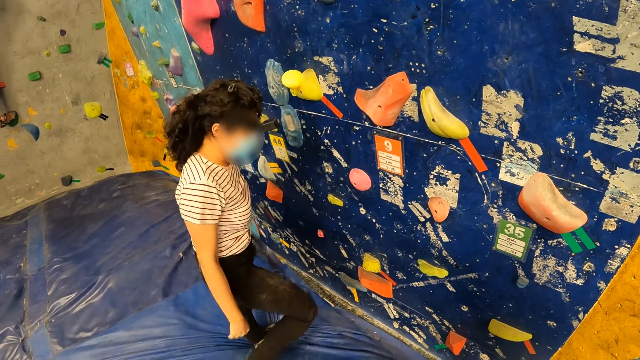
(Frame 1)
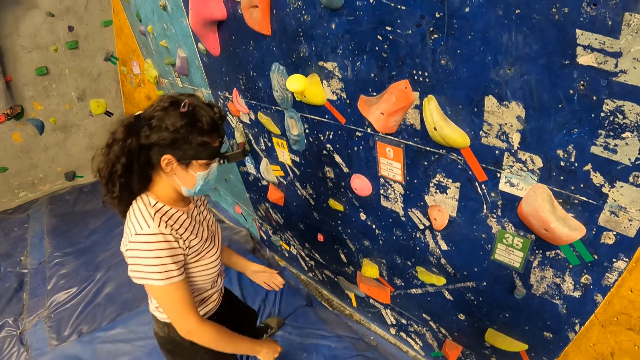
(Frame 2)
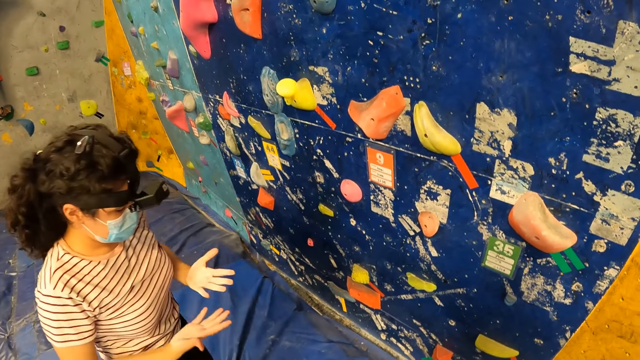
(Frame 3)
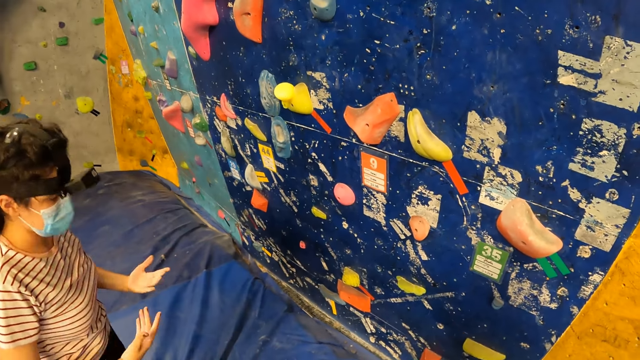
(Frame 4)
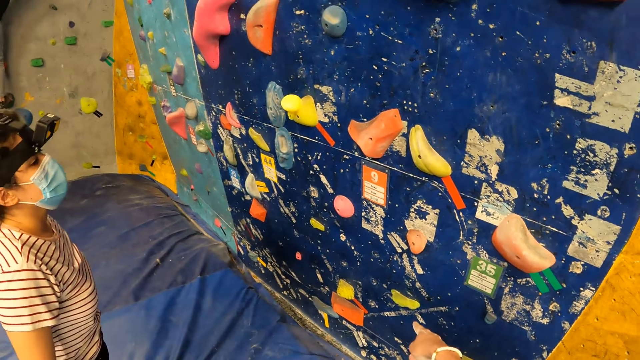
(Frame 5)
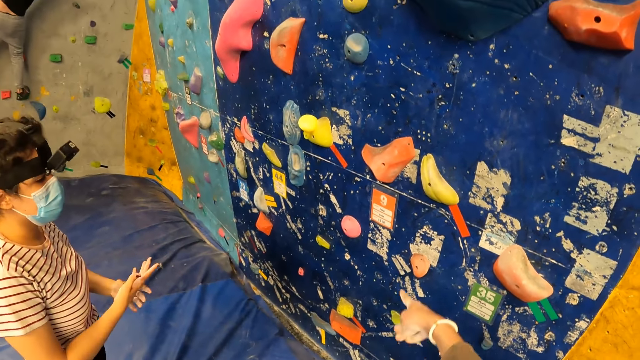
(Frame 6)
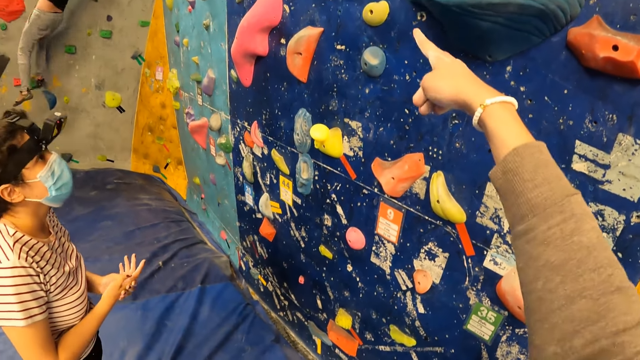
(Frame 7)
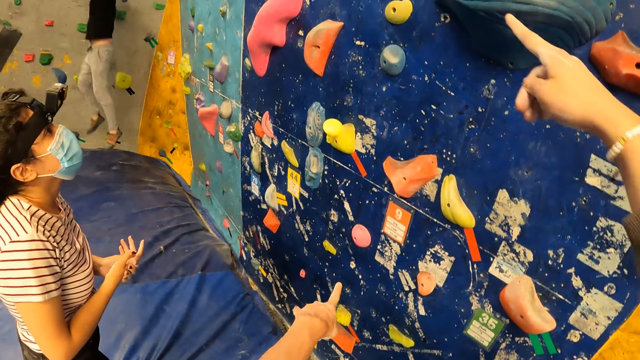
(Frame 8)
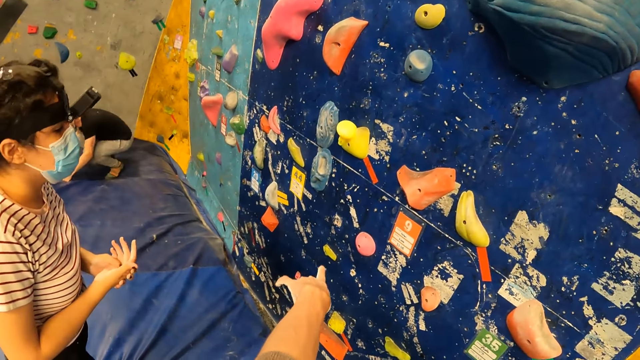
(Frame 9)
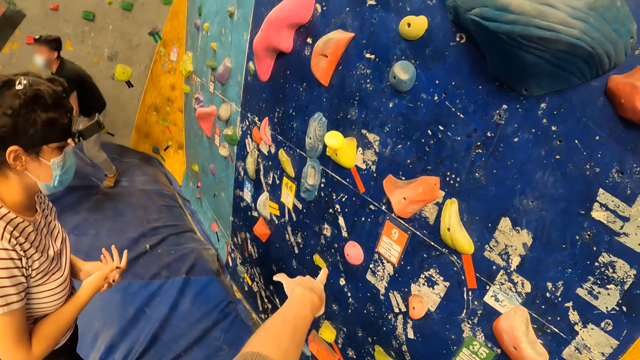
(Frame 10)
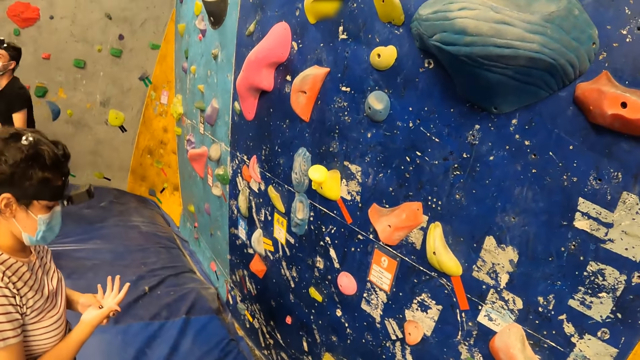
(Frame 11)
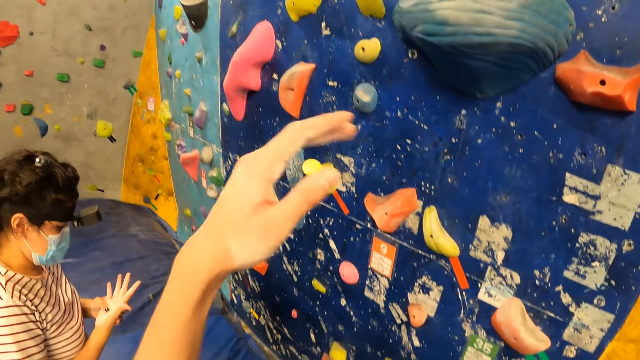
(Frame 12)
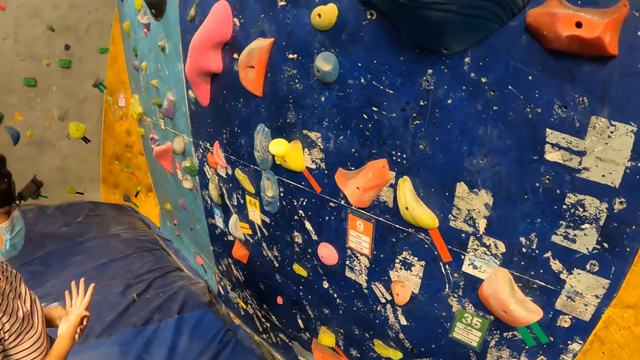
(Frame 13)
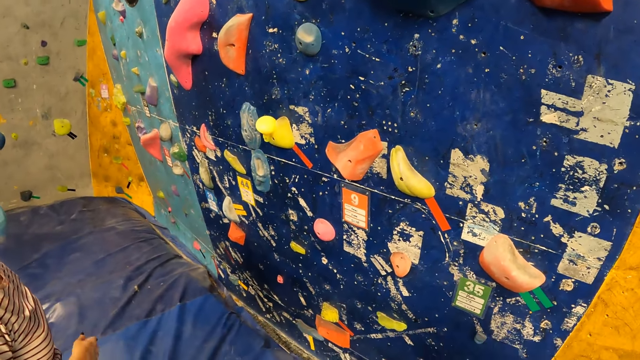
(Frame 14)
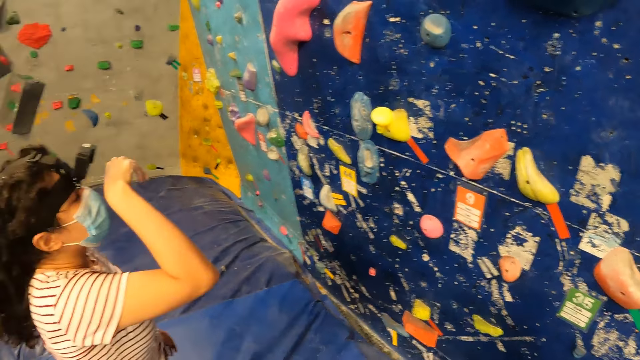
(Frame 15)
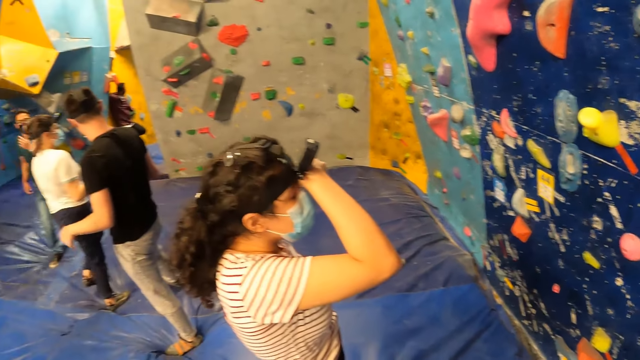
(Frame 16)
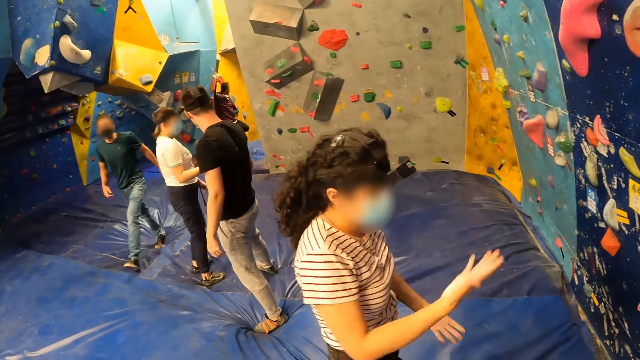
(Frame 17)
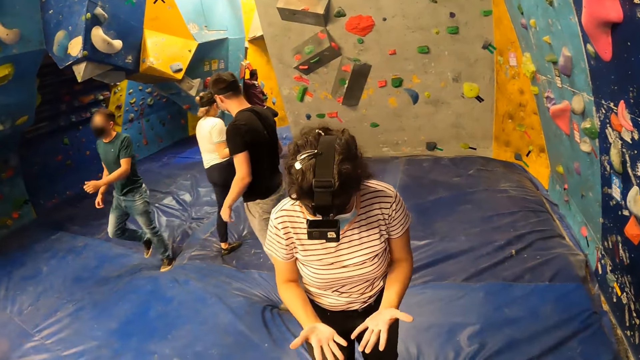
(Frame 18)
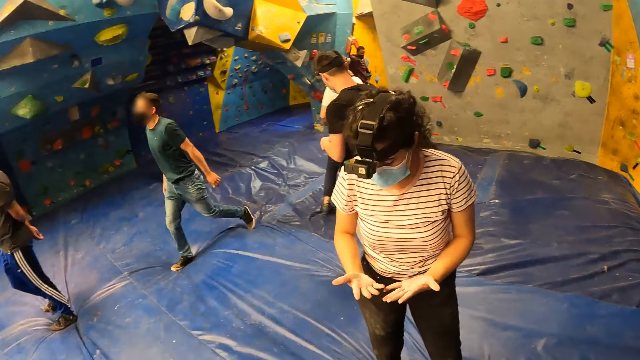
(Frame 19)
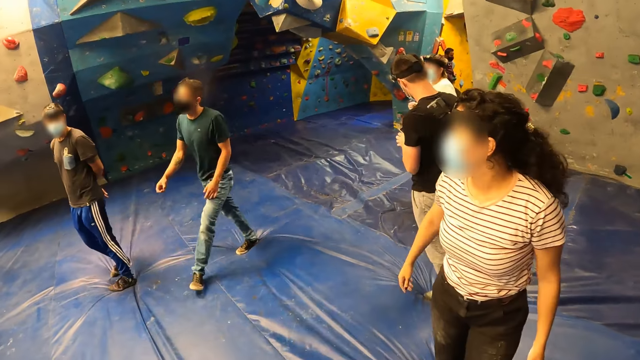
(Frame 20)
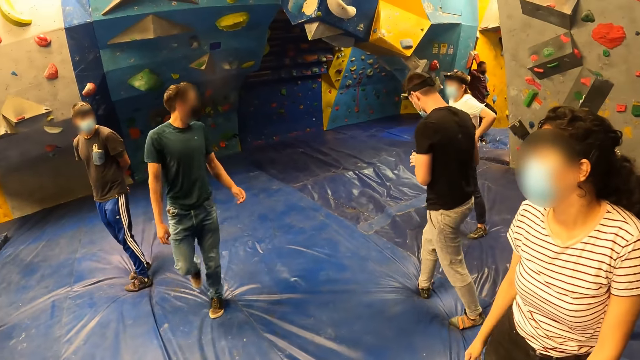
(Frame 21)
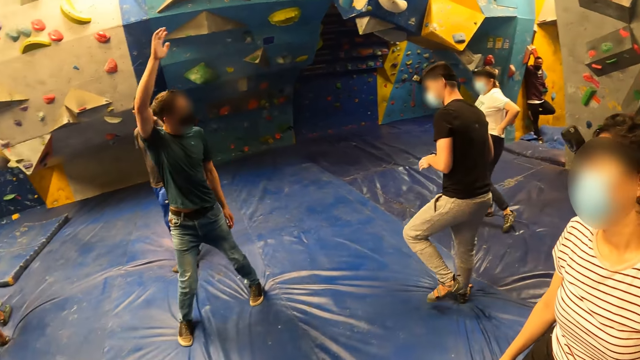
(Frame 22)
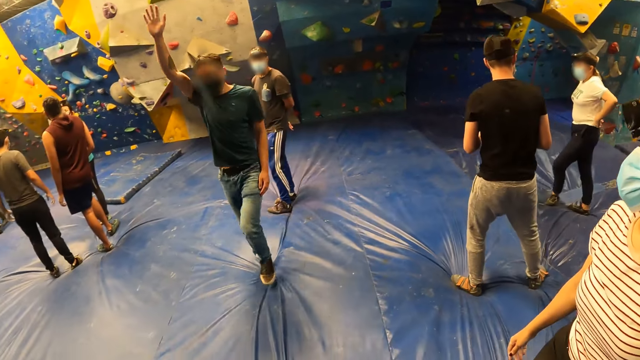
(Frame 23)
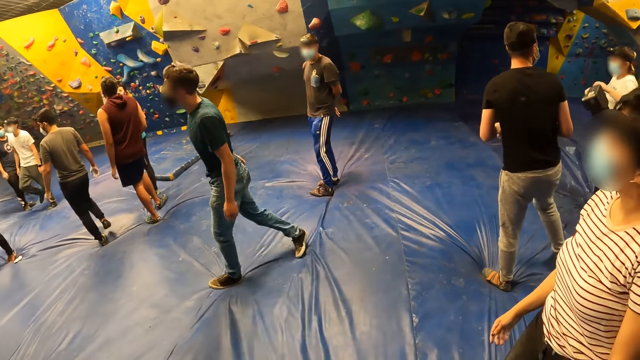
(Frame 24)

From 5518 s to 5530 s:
The camera wearer talks to a person. A man falls from a climbing wall. Another man walks past the camera wearer.

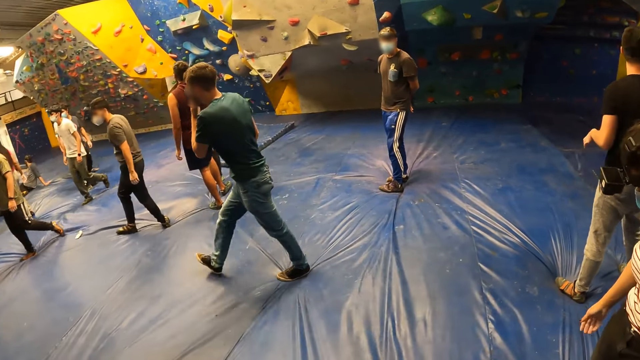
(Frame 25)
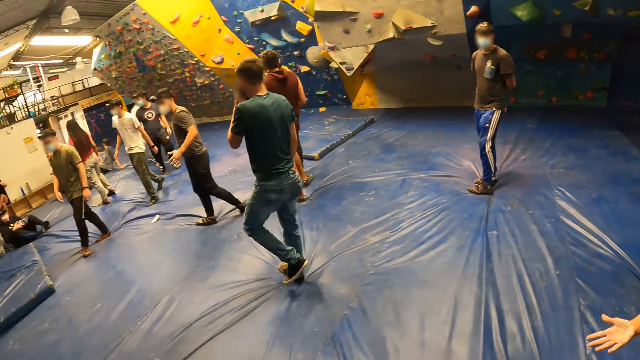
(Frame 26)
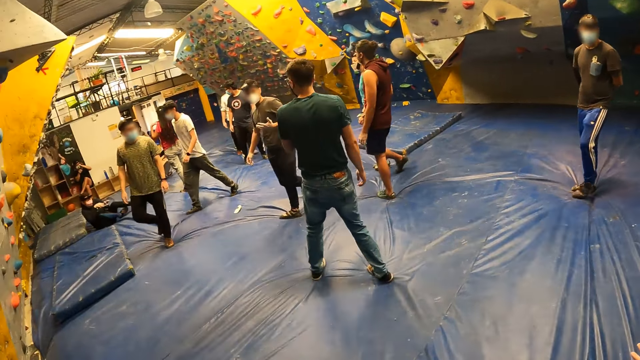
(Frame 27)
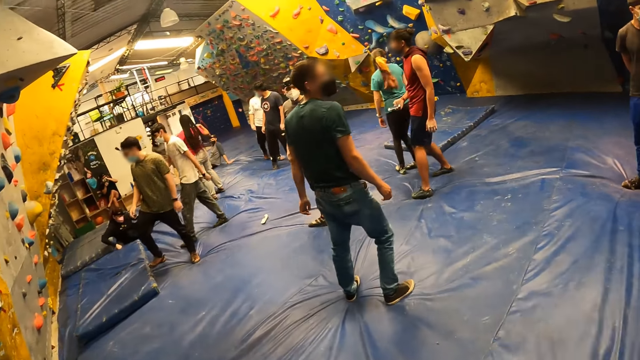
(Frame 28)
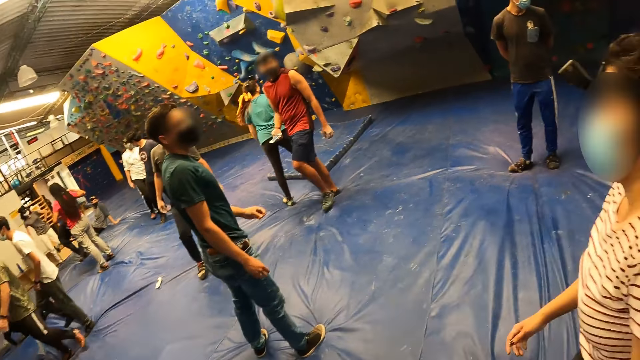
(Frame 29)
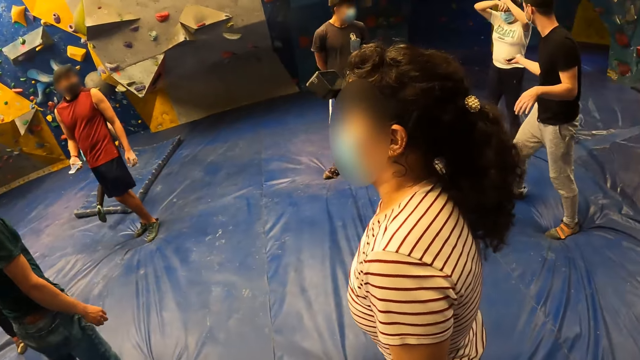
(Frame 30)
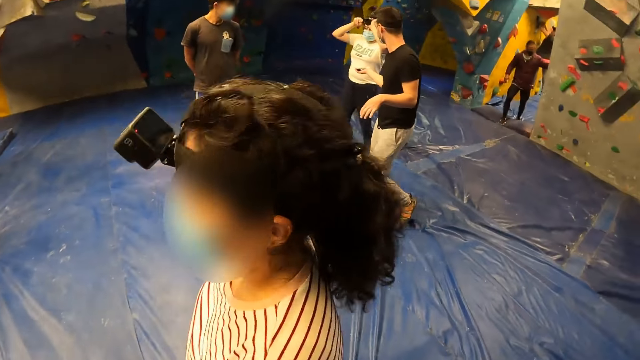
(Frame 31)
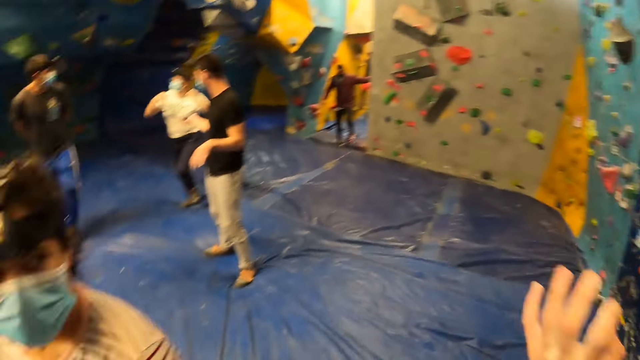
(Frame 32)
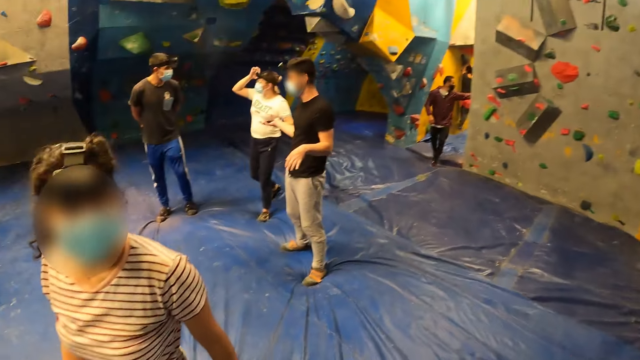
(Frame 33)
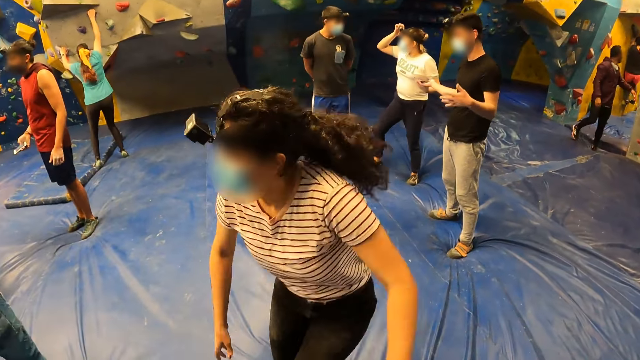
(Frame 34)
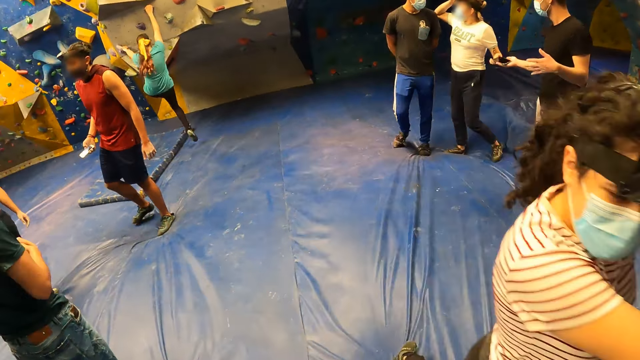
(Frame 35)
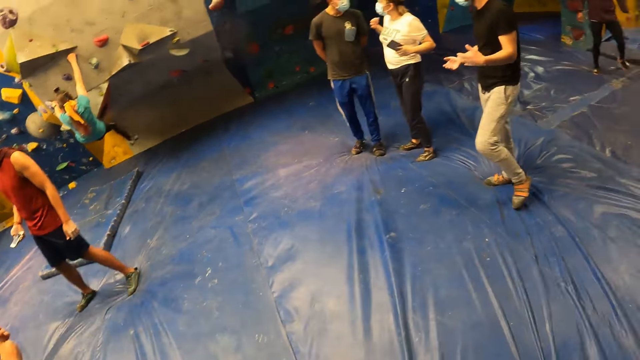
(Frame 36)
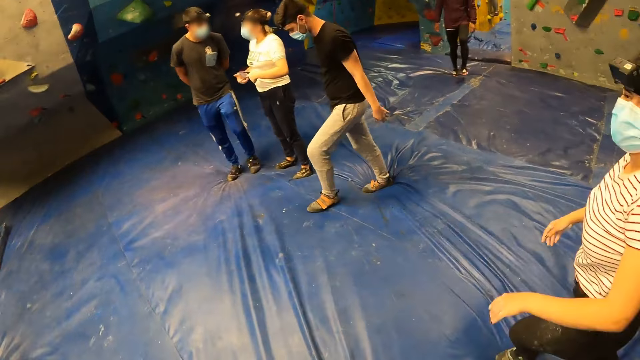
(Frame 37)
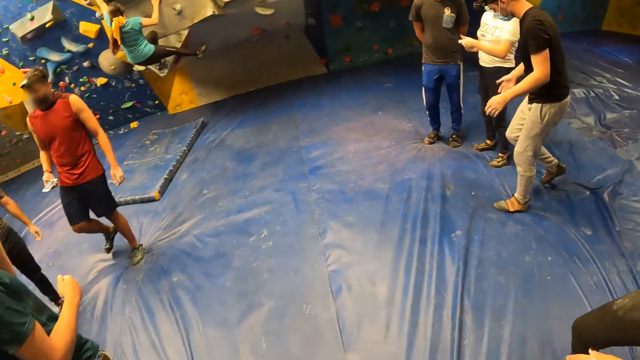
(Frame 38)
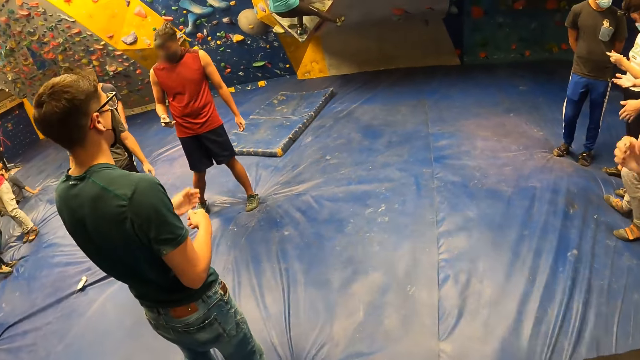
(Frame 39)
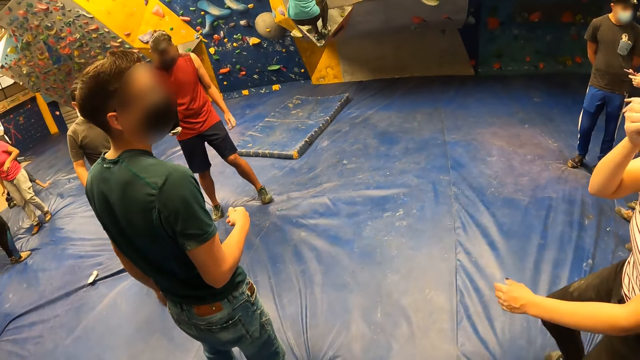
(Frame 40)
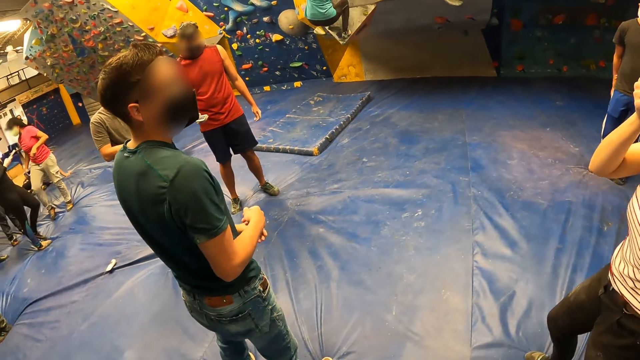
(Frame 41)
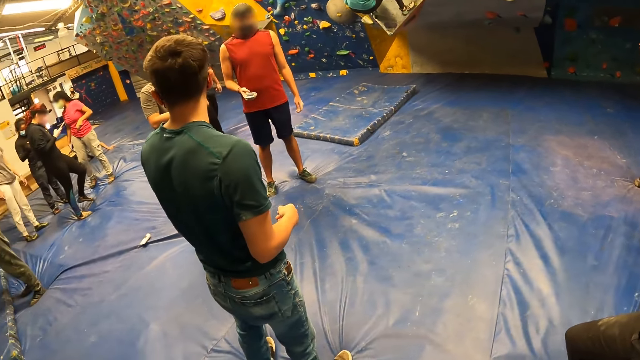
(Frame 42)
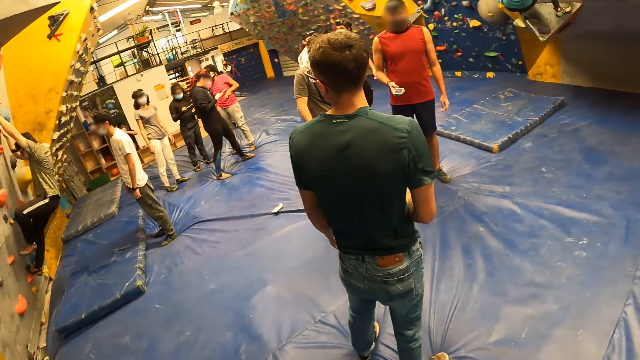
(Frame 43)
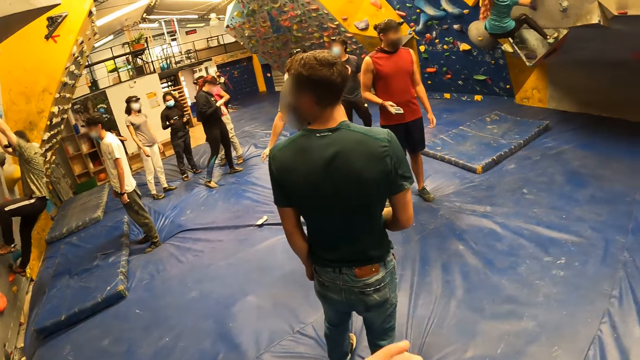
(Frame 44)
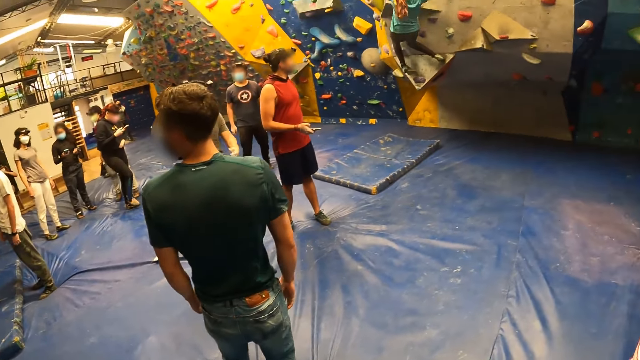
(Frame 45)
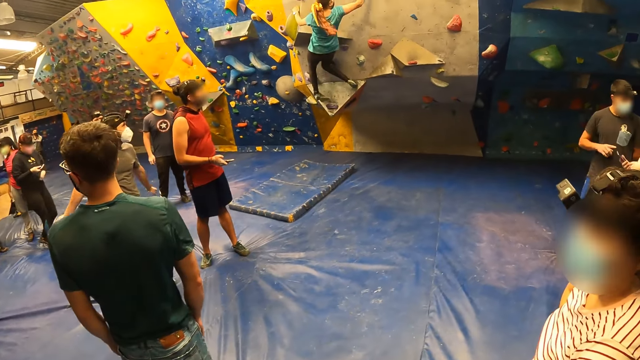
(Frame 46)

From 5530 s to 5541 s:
The camera wearer looks around. They talk to a woman. The woman climbs the climbing wall with her hands and legs. The camera wearer looks around.
